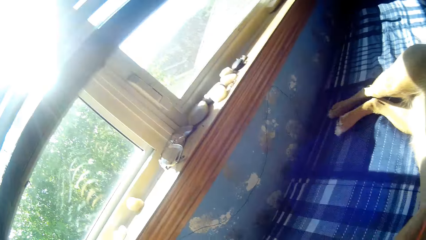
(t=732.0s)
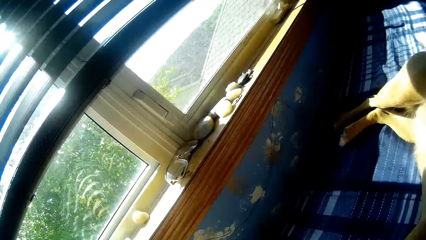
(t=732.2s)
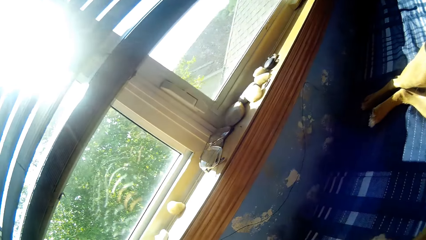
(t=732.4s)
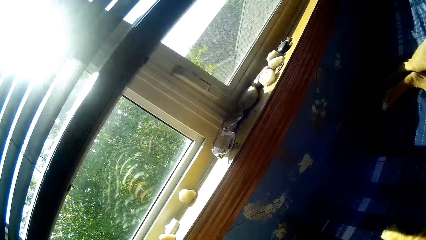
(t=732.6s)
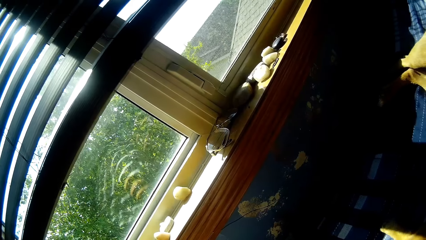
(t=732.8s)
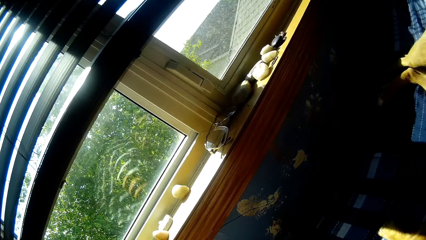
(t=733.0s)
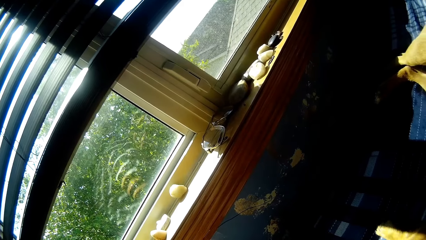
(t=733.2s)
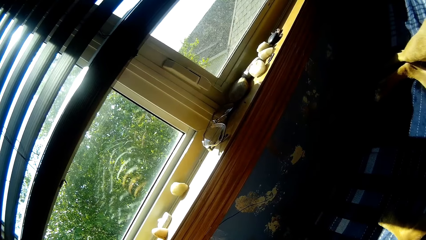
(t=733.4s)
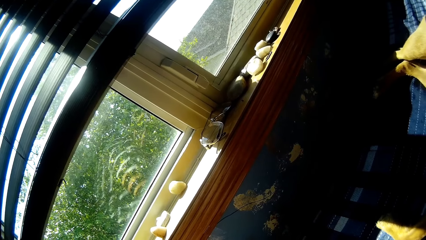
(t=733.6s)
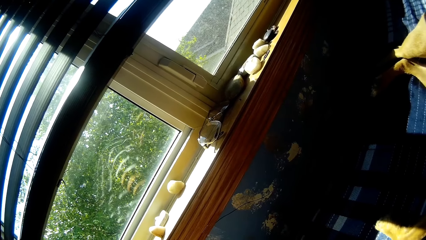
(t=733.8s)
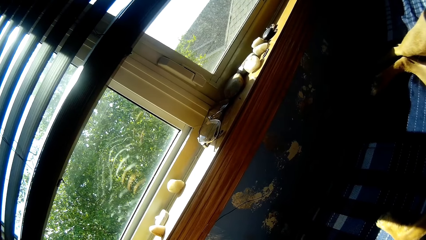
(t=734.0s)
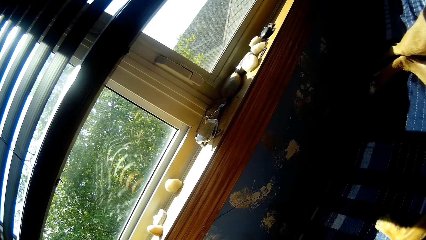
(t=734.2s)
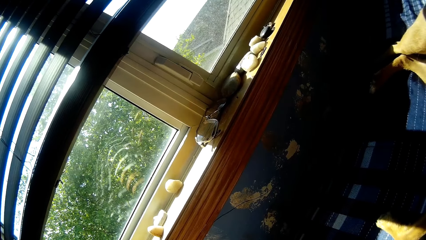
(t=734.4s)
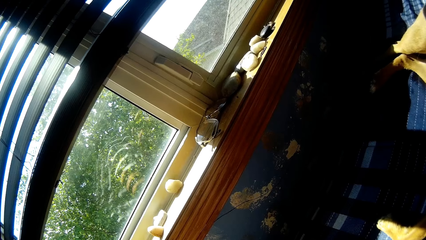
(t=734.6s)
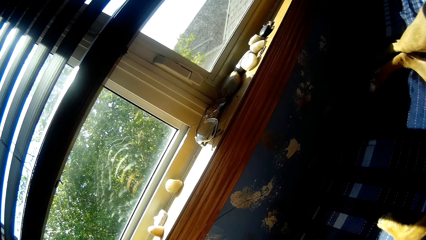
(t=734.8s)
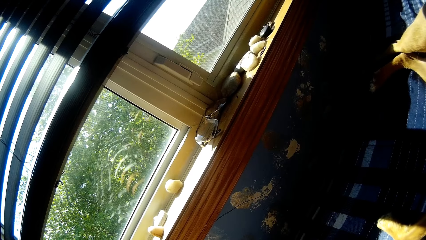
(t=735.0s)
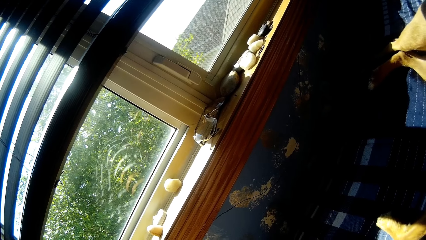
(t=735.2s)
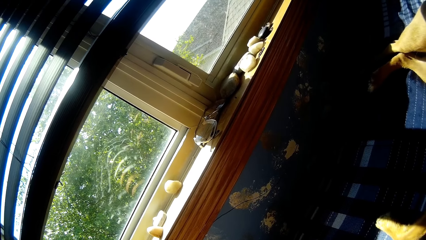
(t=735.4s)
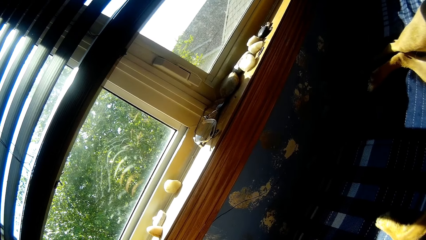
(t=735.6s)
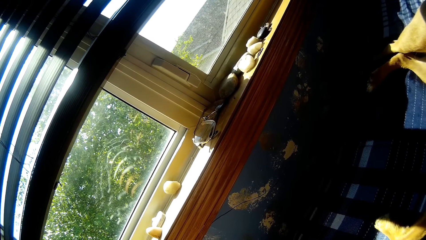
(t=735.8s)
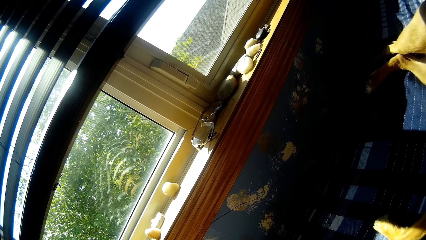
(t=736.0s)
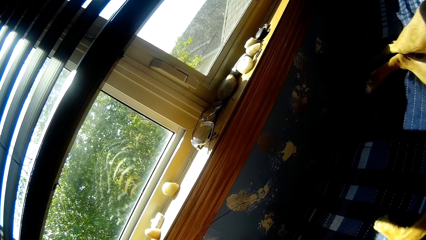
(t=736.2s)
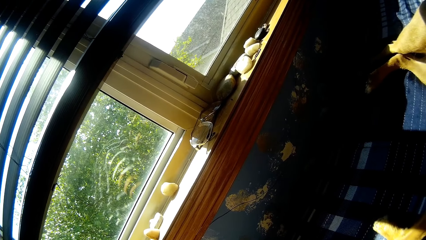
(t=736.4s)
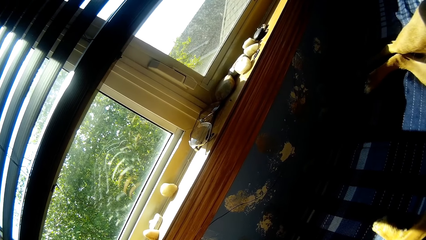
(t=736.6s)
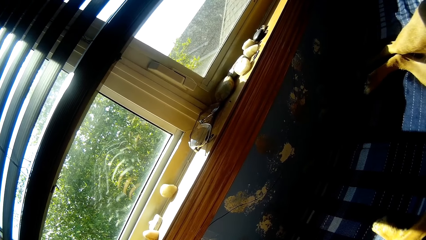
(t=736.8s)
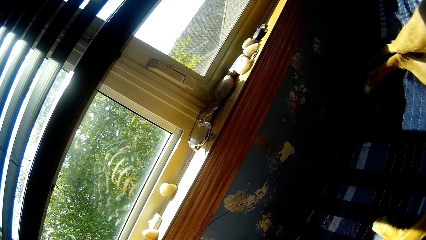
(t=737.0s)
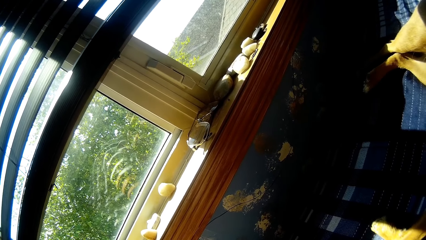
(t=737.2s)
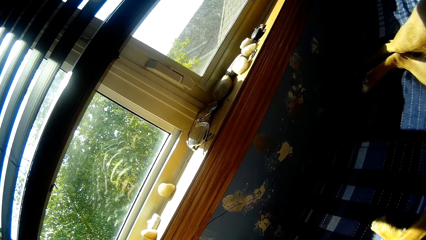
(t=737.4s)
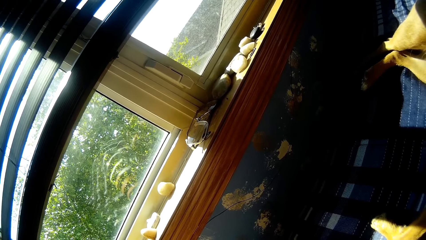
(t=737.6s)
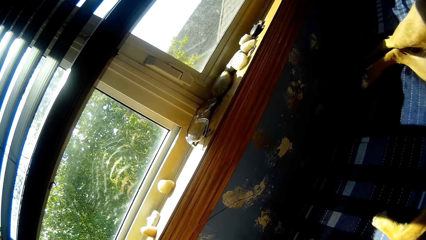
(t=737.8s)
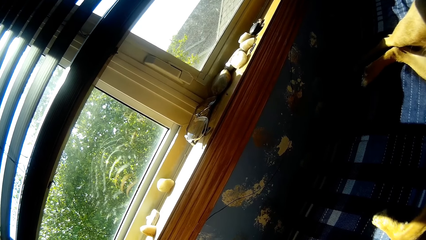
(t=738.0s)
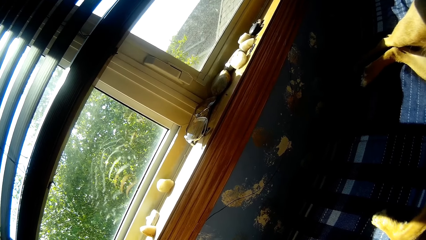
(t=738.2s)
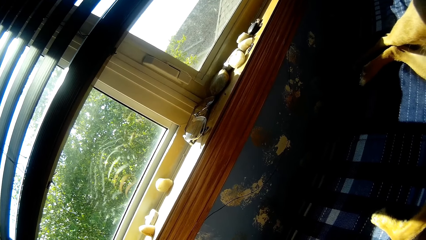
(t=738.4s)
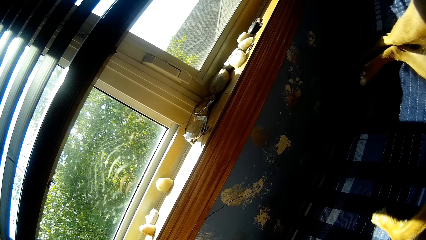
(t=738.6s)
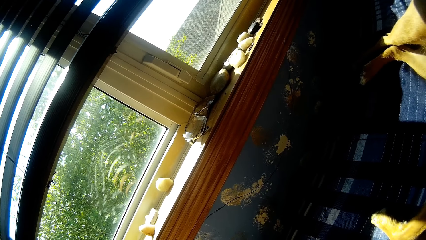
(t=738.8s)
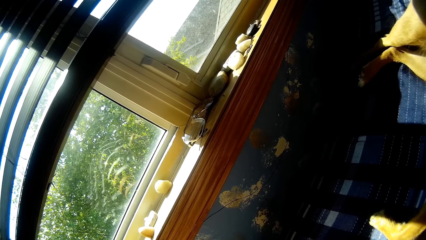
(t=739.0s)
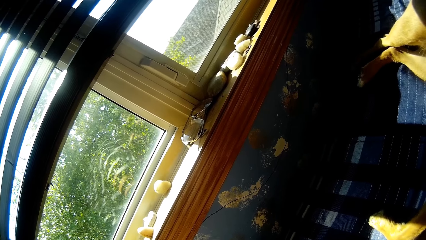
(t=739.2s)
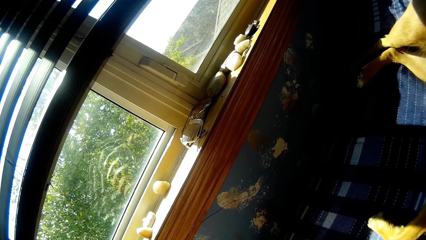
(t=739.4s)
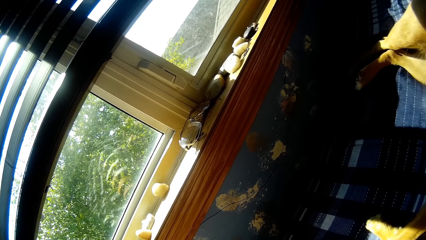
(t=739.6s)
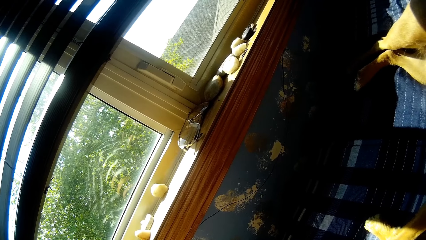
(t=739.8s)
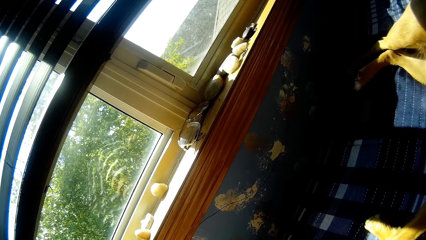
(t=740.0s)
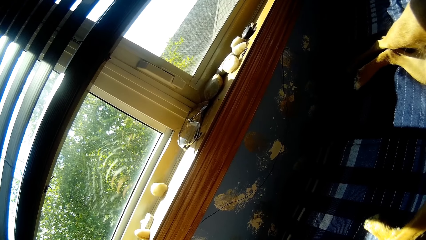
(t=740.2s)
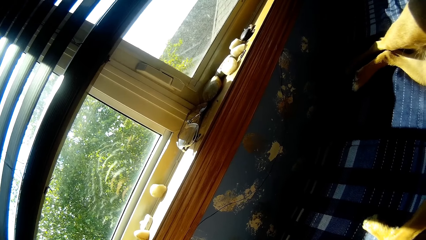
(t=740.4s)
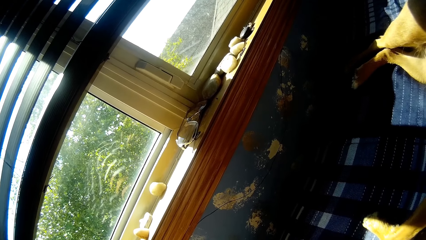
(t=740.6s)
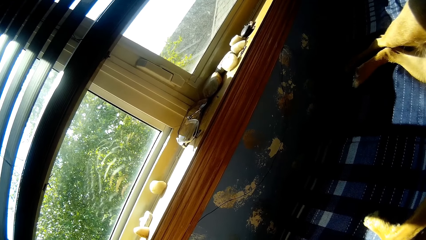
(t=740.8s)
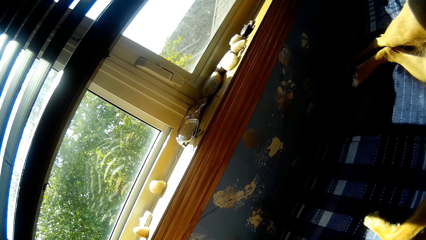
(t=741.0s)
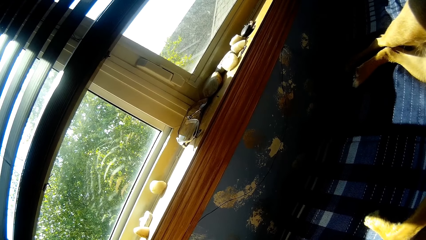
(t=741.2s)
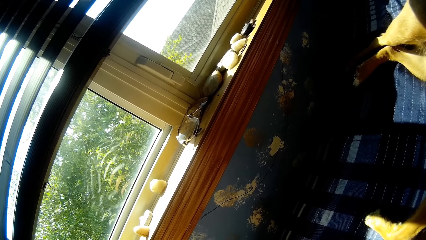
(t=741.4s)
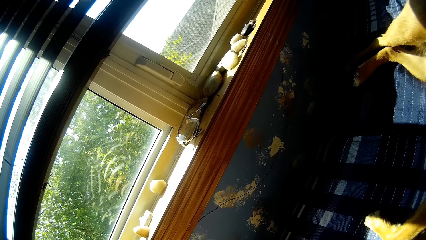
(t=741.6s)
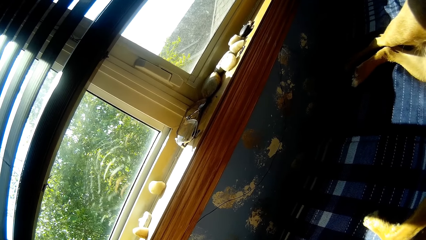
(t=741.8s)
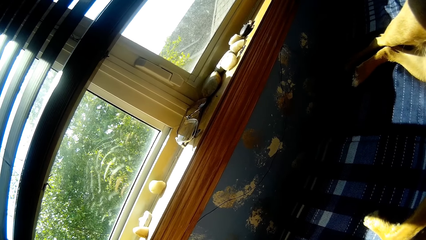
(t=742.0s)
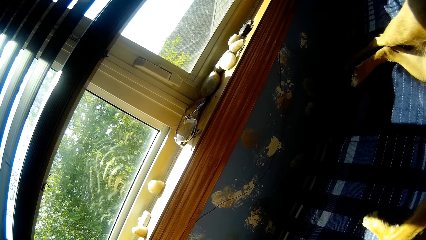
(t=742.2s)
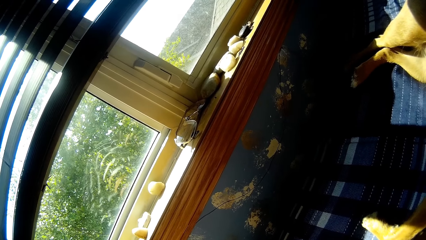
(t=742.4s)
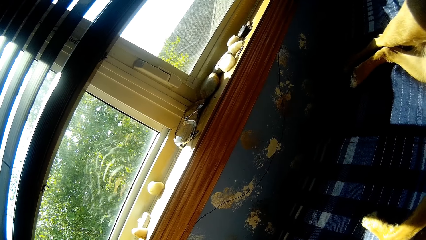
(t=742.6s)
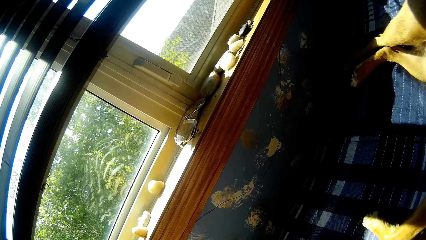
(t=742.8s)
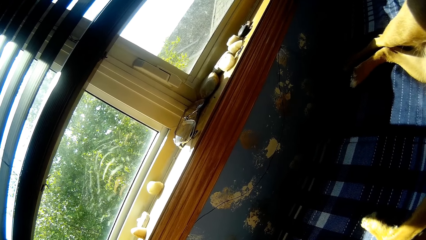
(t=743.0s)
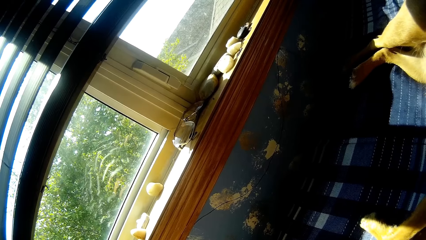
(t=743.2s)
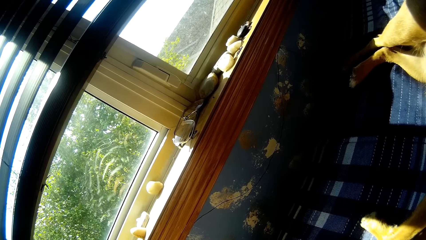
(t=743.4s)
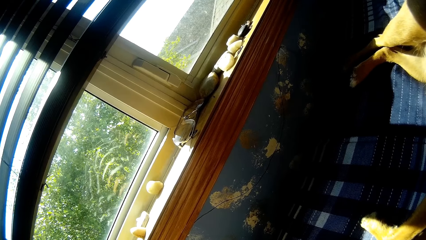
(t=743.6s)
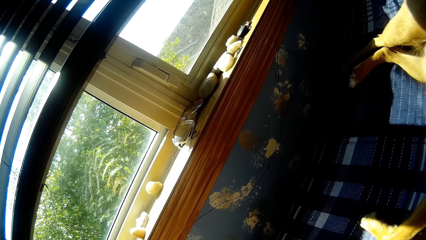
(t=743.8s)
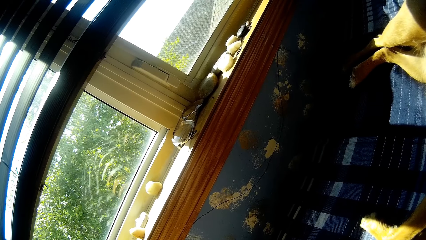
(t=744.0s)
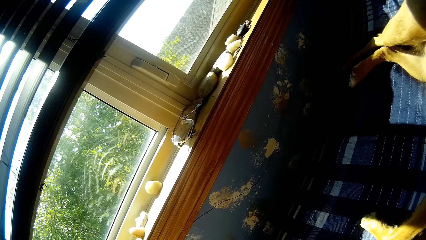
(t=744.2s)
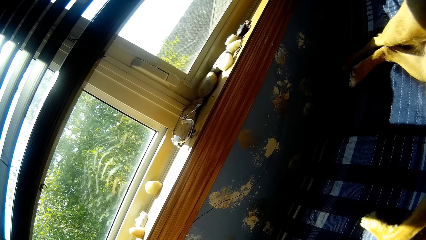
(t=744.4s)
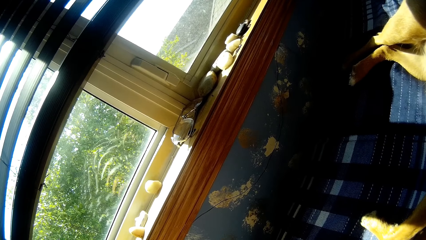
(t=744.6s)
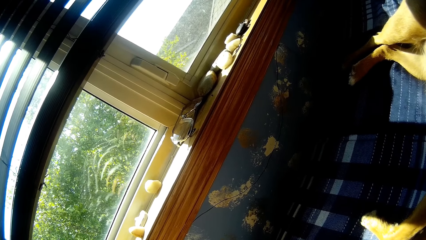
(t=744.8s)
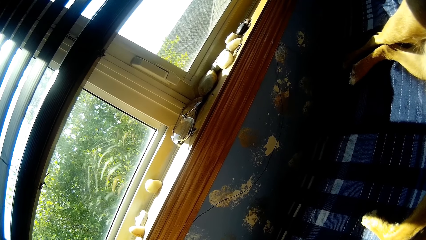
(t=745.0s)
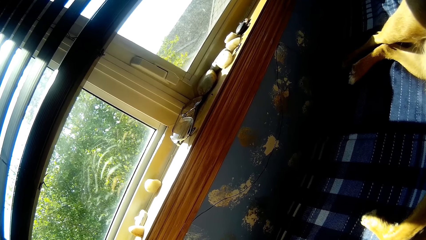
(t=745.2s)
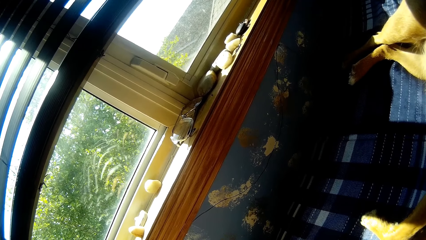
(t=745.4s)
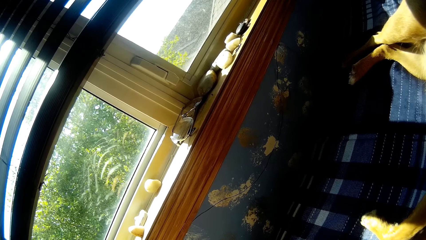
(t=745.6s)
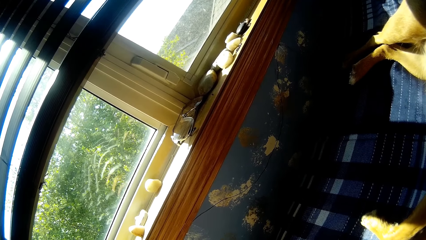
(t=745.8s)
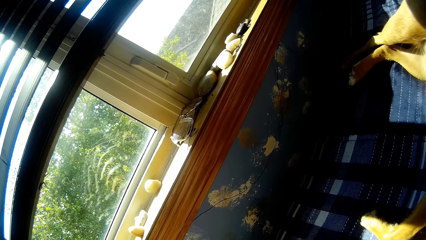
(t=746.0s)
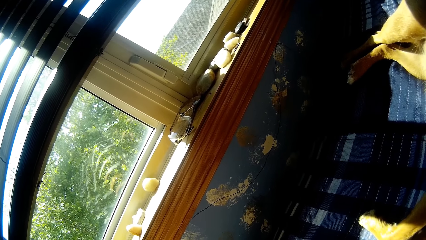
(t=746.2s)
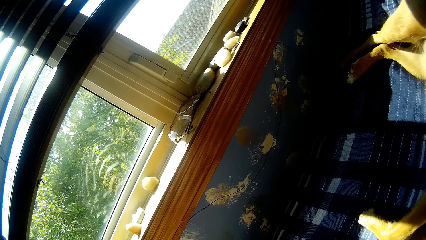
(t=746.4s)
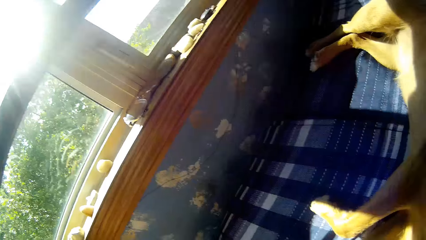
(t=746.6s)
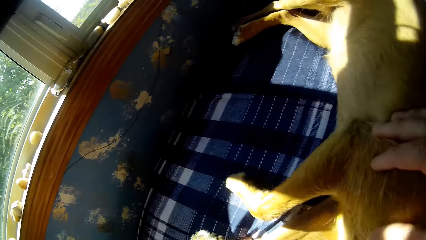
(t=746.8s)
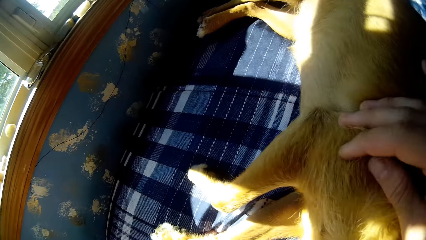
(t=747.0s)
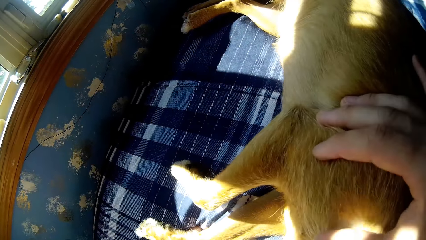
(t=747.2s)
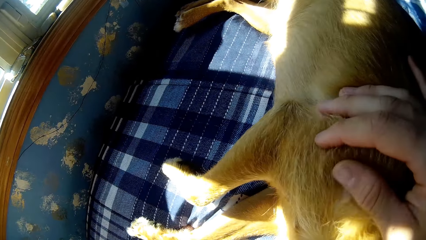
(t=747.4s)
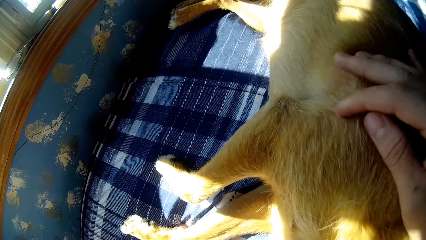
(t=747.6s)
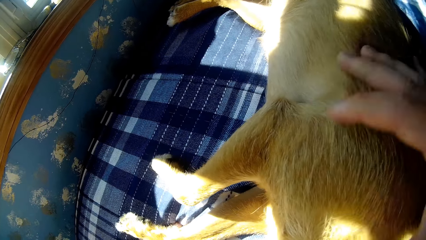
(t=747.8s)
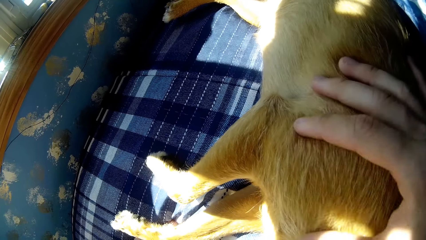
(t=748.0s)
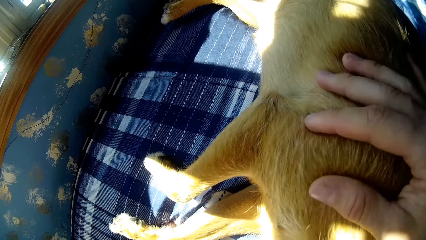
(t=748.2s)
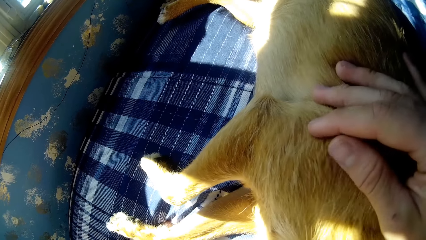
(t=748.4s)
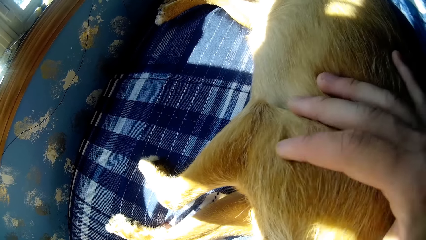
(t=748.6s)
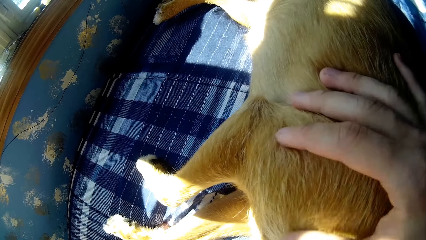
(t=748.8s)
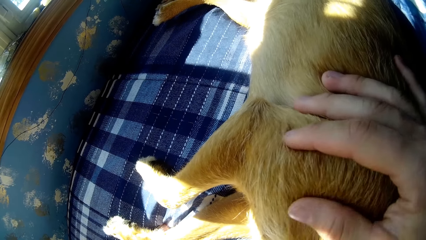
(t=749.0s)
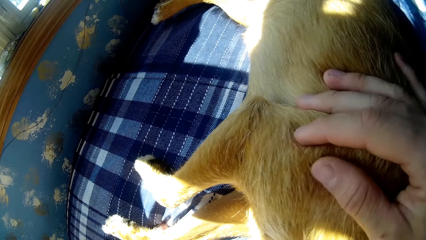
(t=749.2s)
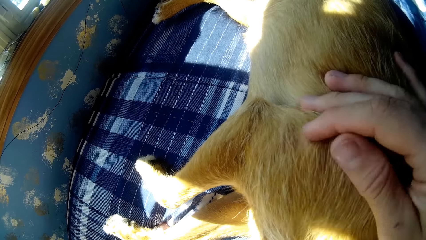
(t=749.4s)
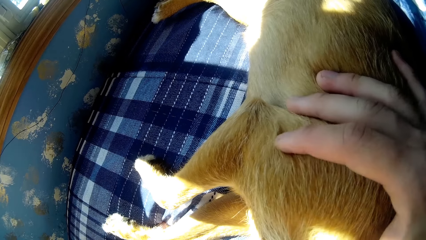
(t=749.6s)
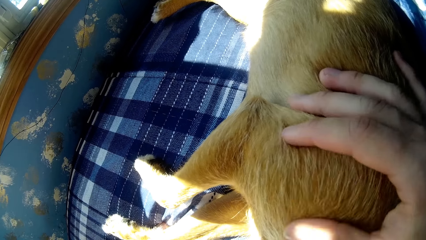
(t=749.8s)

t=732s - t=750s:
The camera wearer looks outside. They look at the dog.
